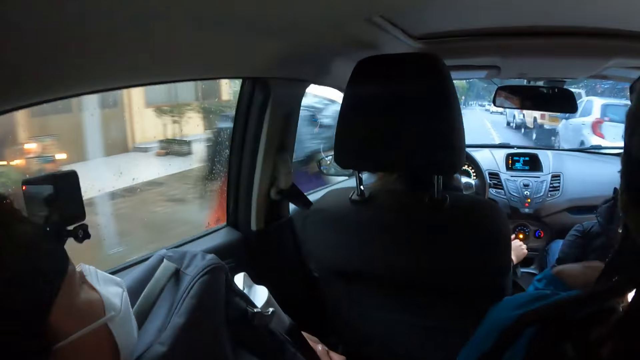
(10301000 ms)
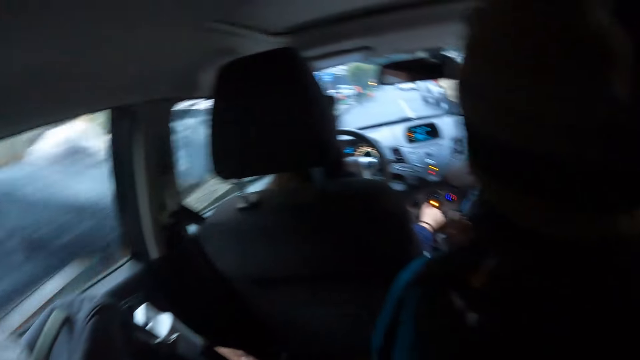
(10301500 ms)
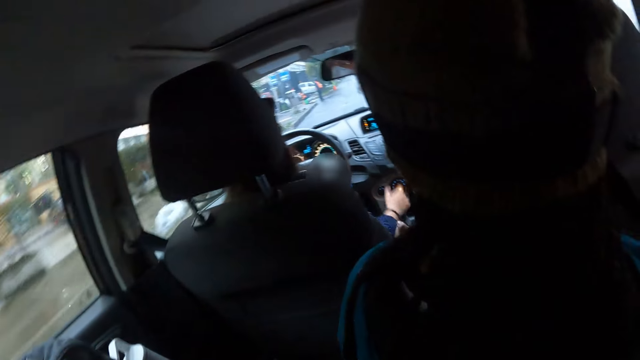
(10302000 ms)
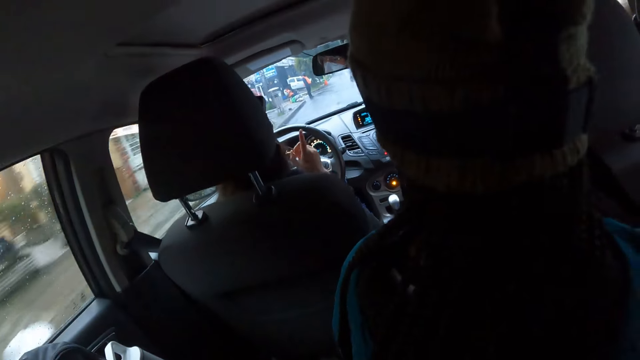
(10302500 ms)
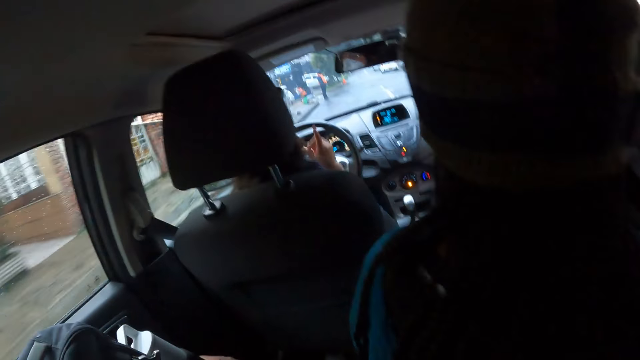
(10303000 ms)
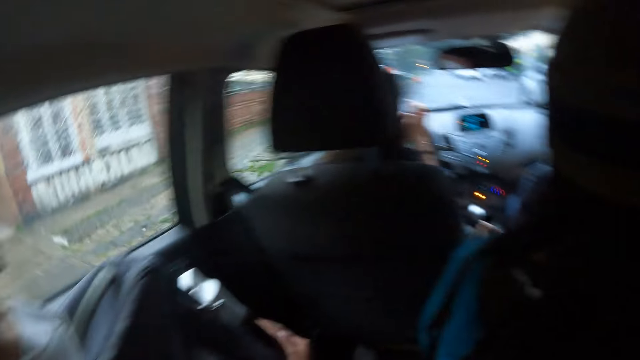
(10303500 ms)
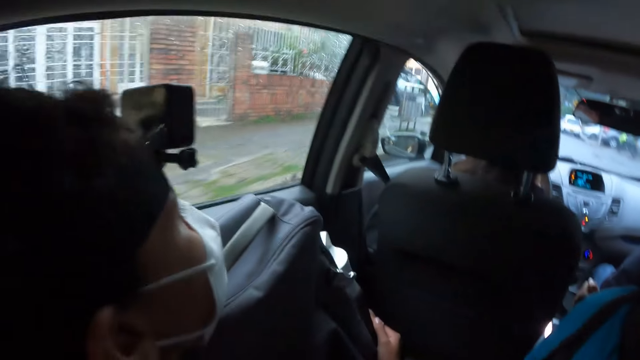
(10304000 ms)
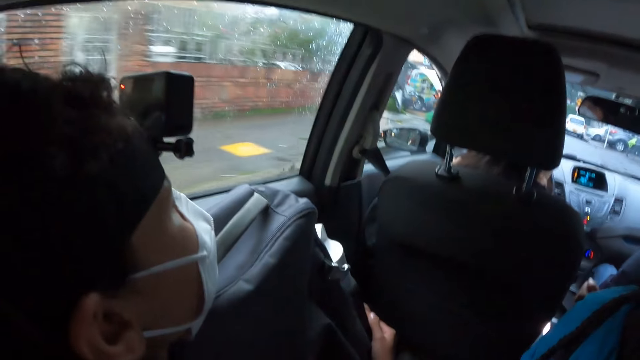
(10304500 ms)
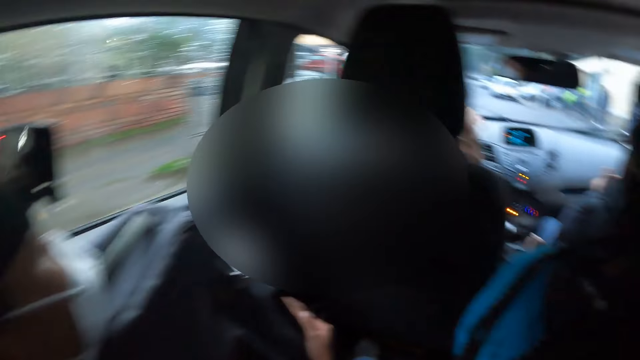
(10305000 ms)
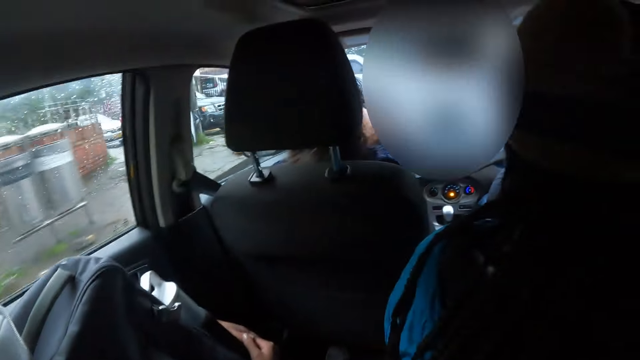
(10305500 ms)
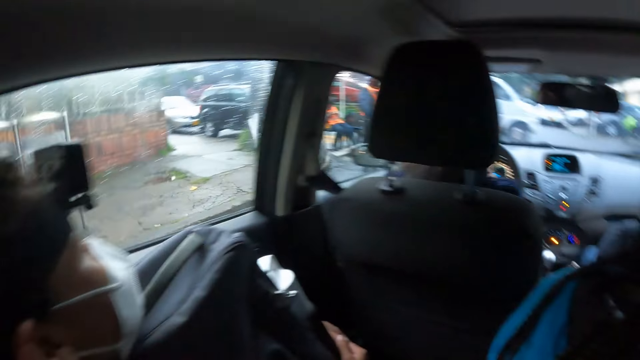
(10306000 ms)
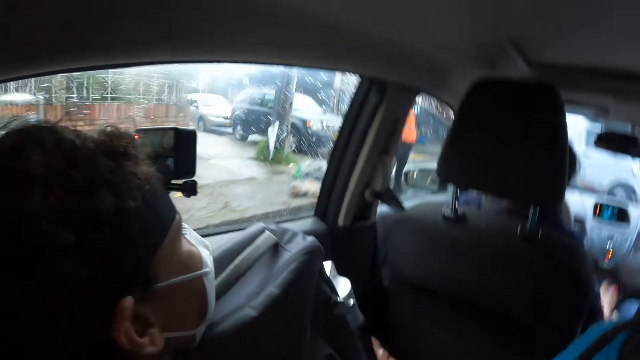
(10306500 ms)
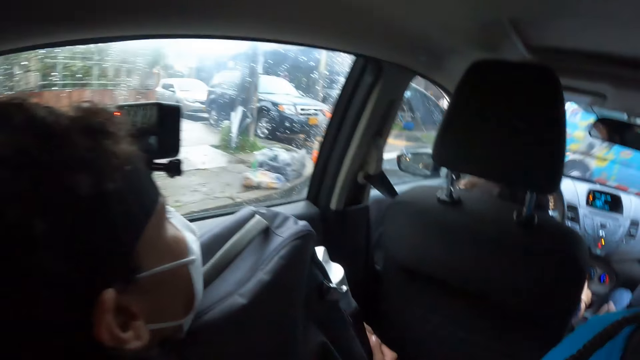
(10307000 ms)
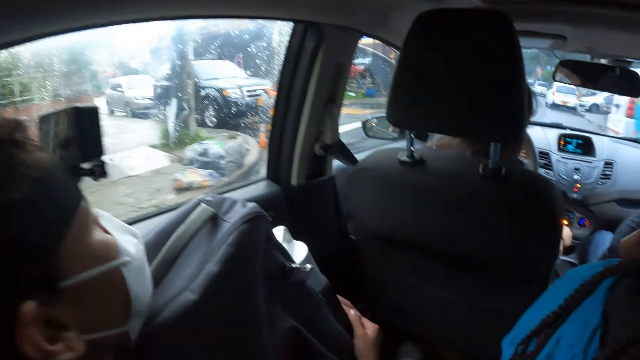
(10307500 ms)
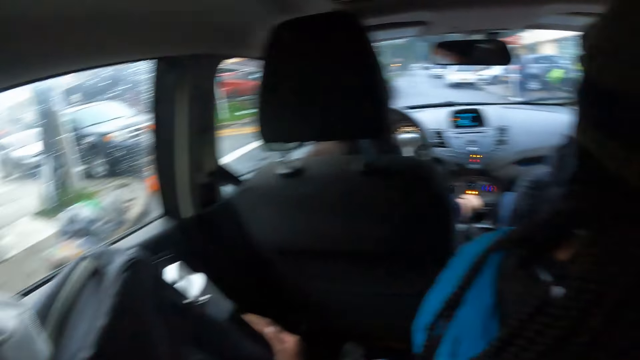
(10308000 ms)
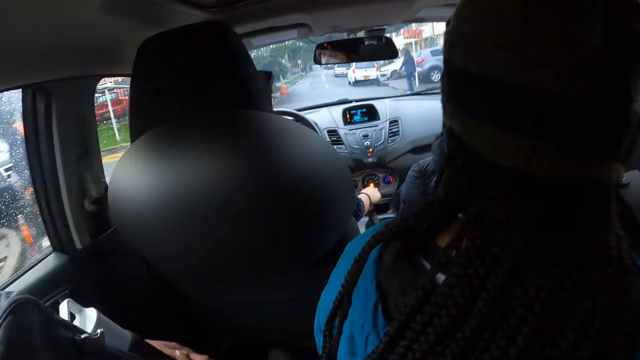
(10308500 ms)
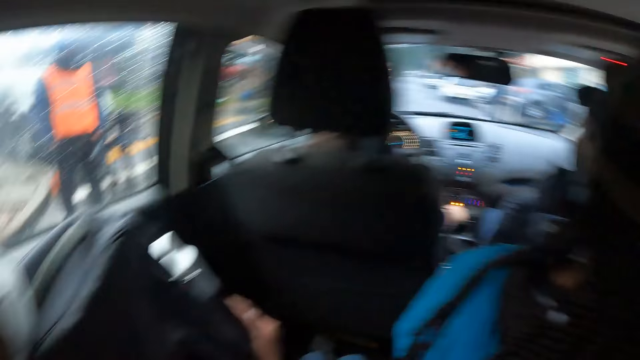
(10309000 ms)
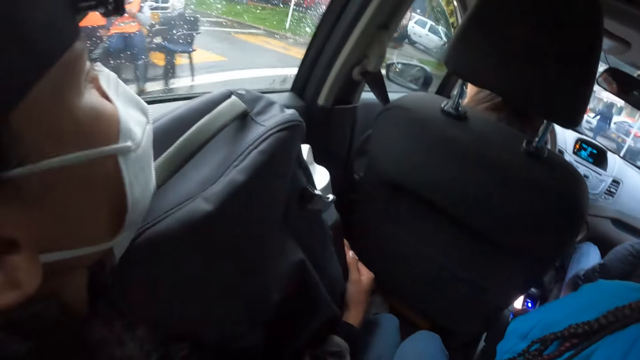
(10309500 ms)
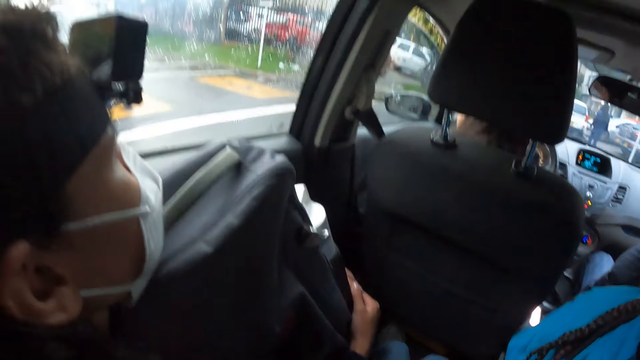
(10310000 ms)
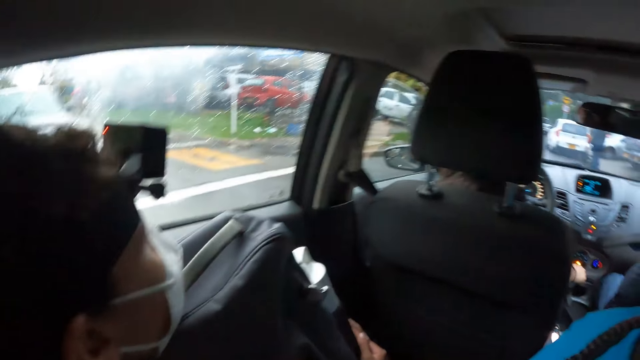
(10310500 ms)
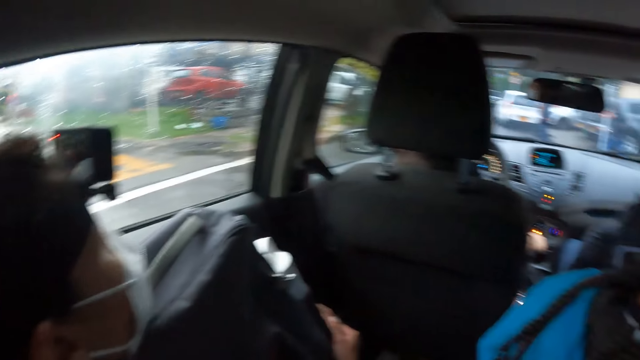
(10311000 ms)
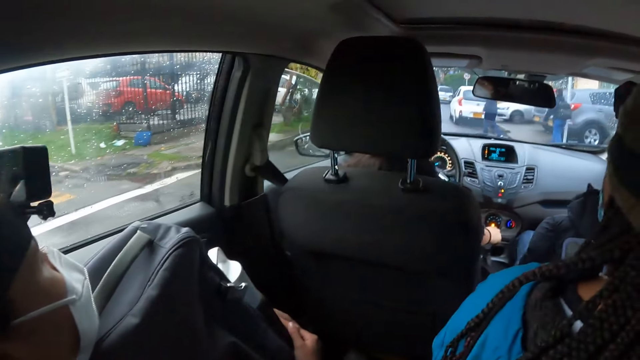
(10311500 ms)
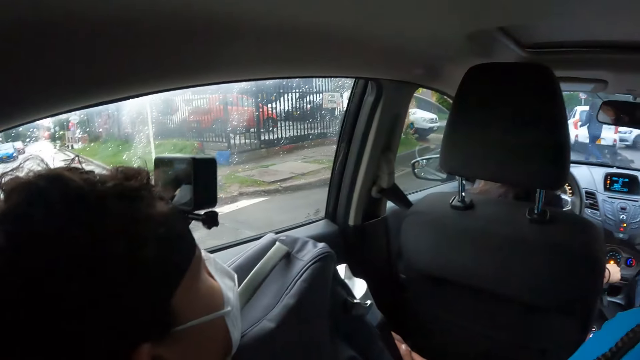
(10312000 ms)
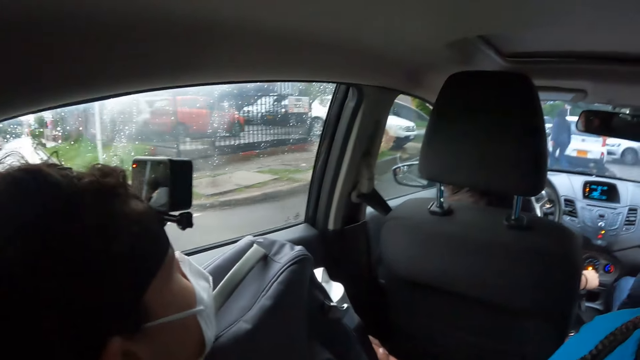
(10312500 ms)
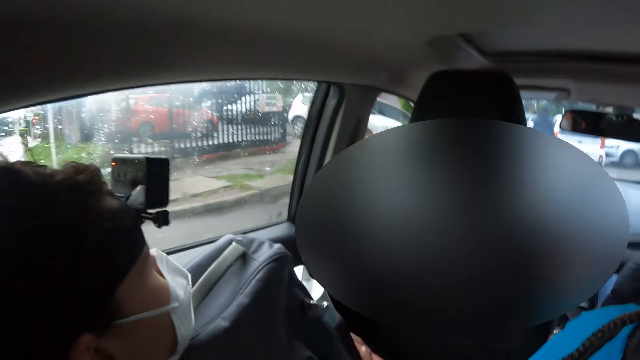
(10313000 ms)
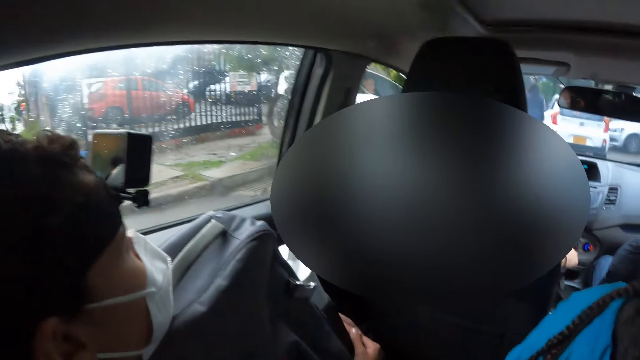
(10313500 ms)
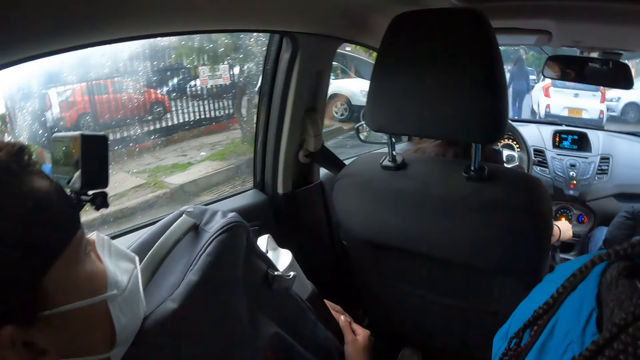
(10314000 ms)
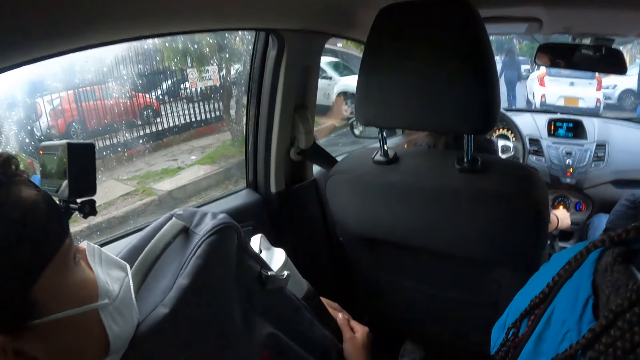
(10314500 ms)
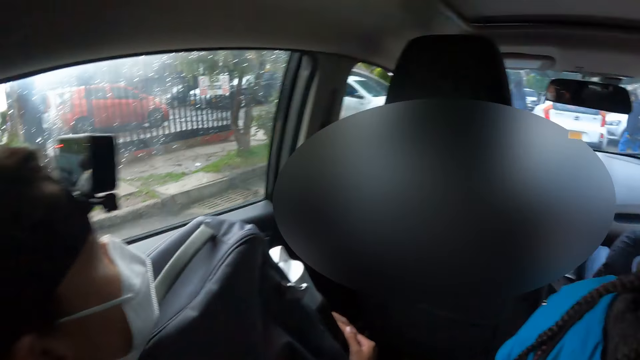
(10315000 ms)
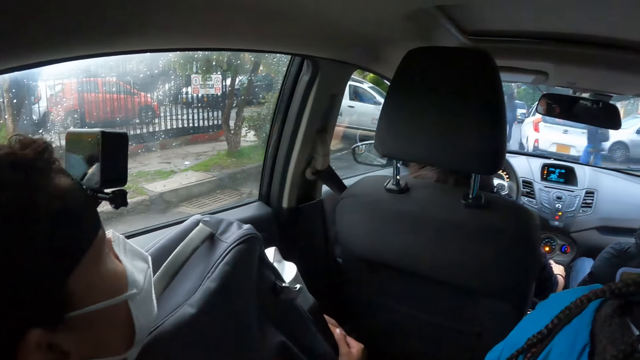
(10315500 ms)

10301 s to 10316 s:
A driver holds a gear lever handle. The driver points at a woman. The camera wearer looks at another woman. The driver drives the car. The camera wearer looks at the other woman. The driver drives the car. The camera wearer looks through the car mirror.

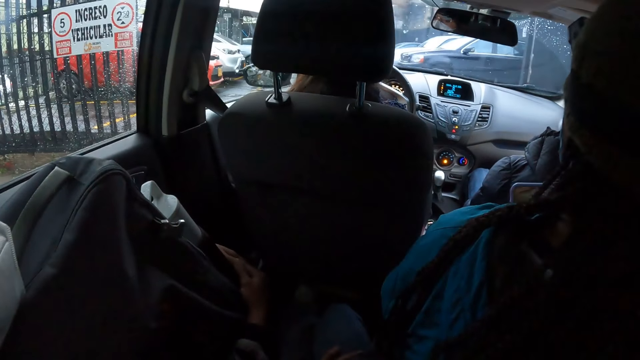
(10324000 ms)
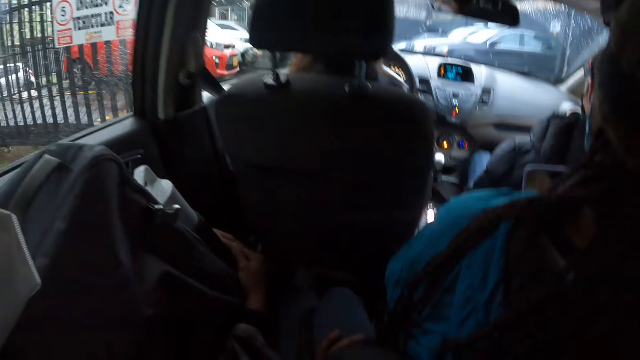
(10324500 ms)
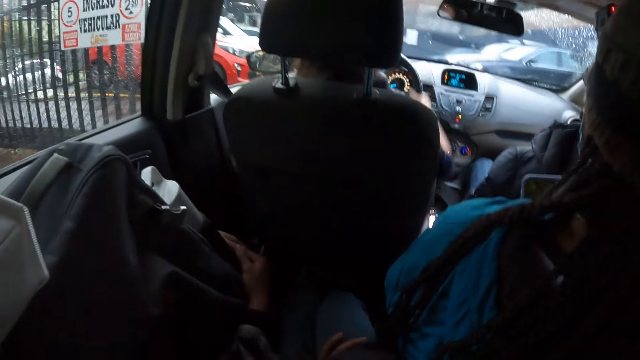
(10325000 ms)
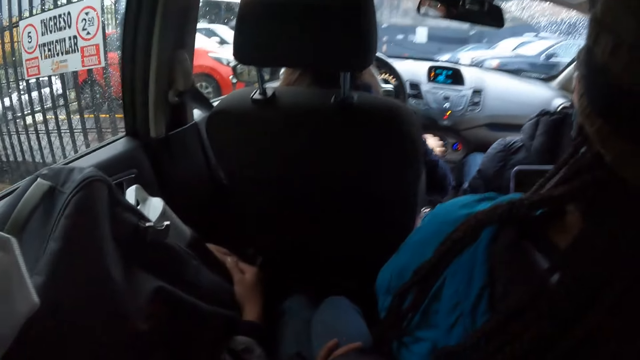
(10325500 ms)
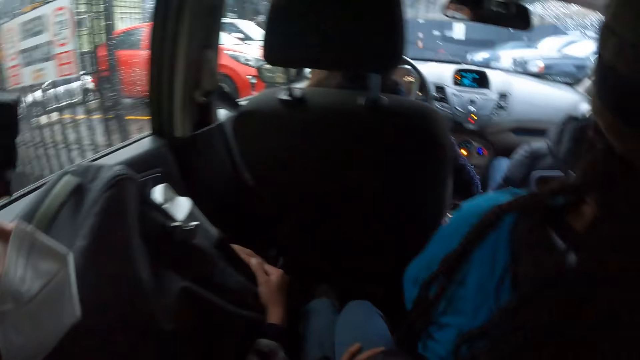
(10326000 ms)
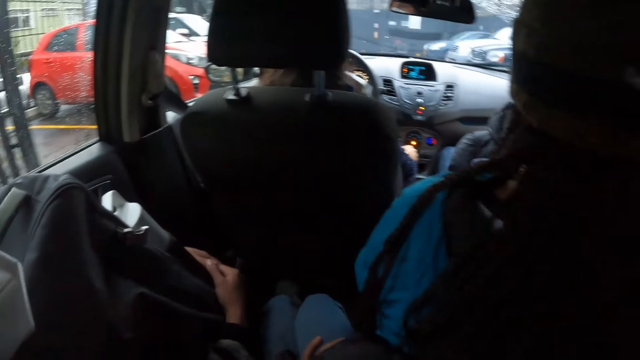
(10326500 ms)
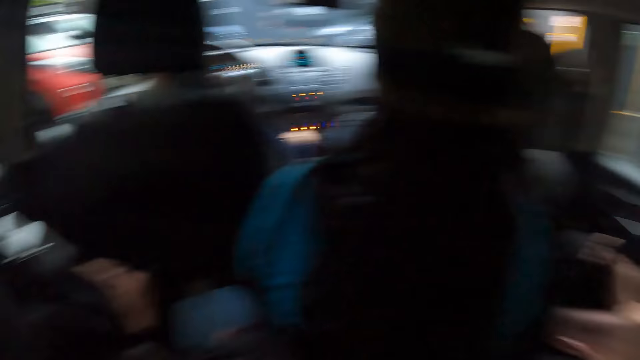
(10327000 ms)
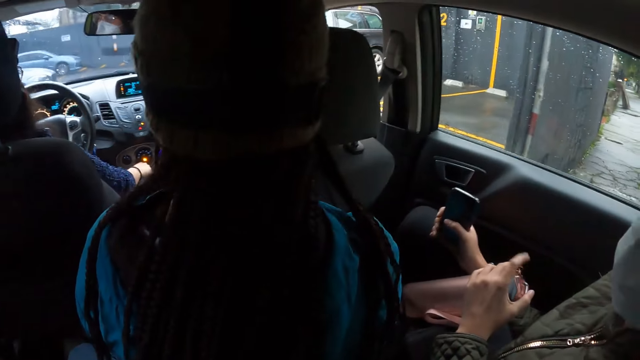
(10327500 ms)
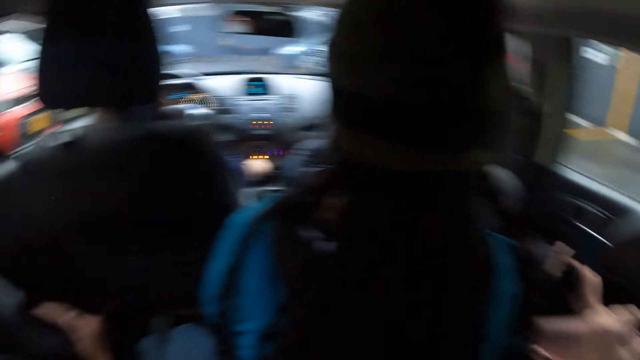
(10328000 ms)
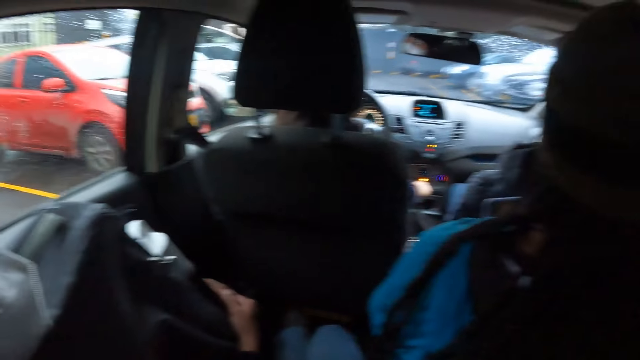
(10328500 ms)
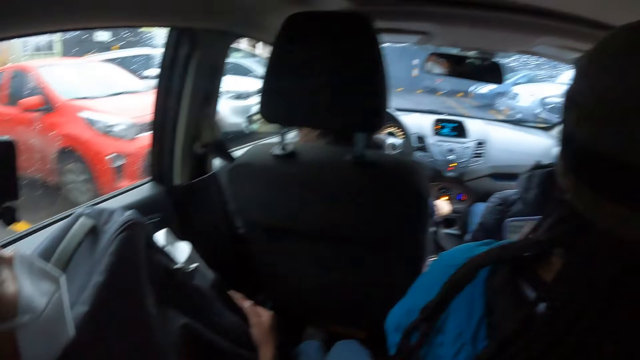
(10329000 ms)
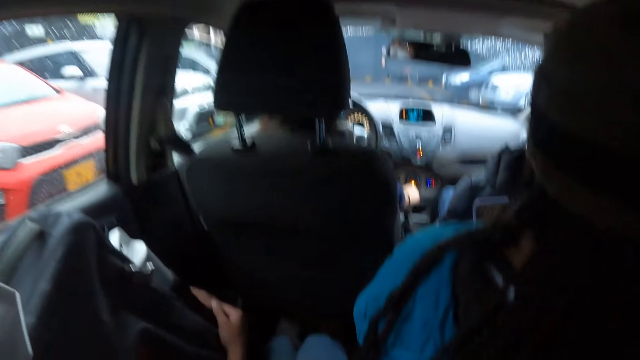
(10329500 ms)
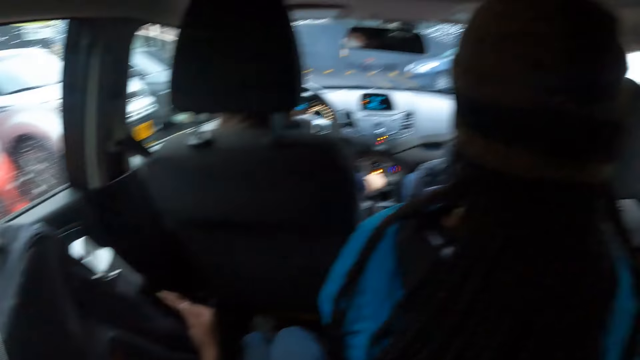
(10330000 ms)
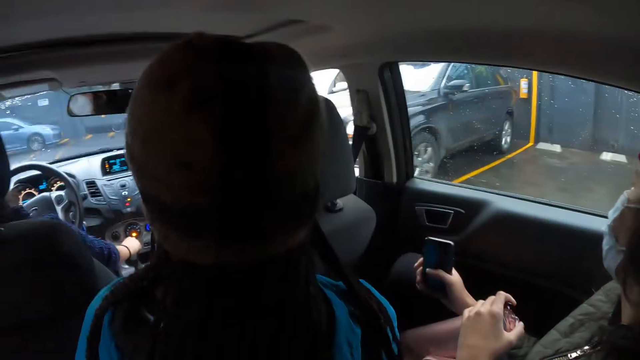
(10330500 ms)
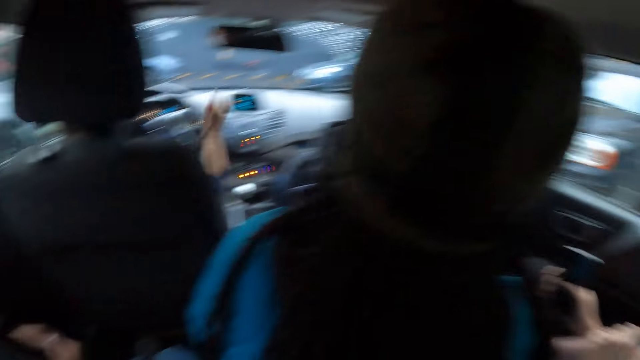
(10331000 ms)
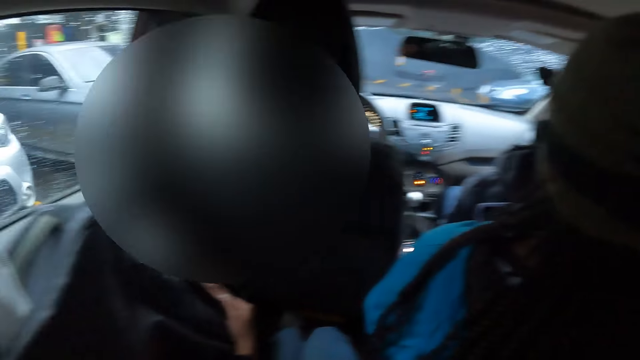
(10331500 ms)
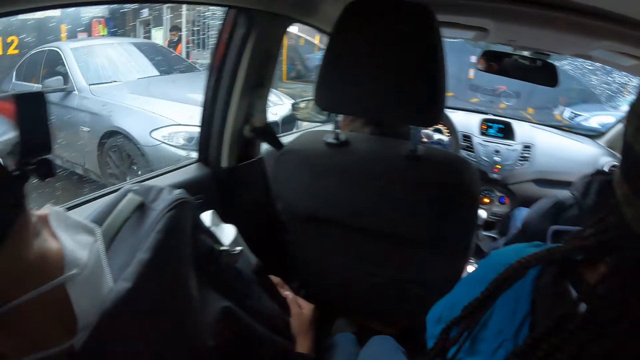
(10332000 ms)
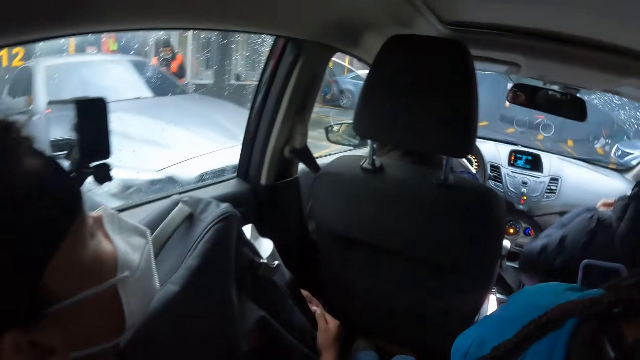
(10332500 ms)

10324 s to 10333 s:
A driver drives the car. The camera wearer looks around the car. The driver drives the car.
